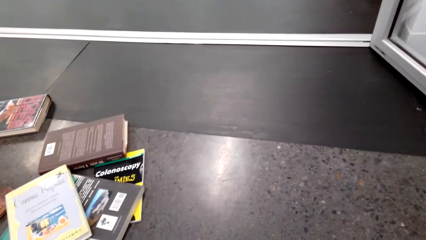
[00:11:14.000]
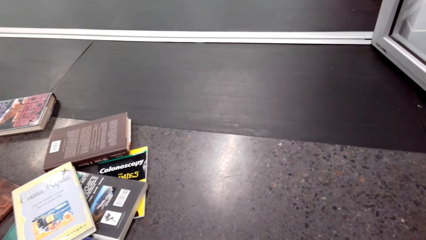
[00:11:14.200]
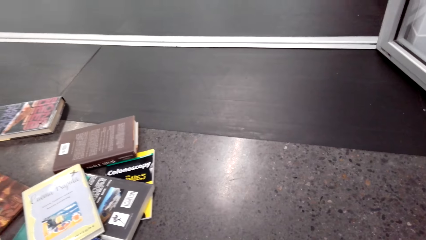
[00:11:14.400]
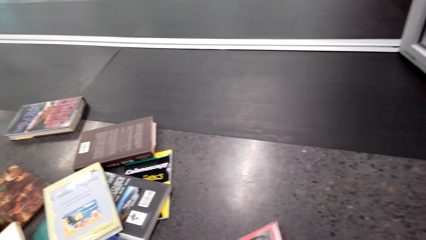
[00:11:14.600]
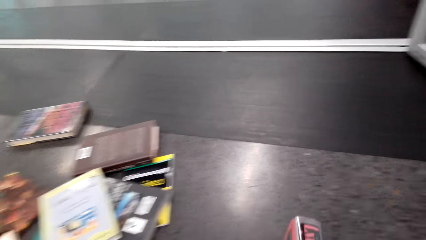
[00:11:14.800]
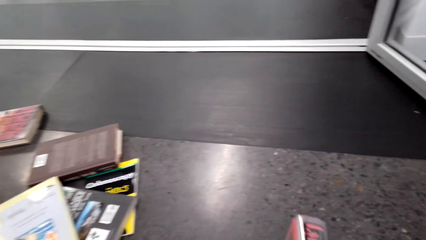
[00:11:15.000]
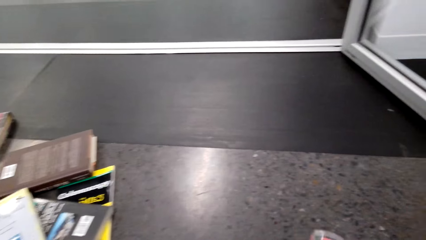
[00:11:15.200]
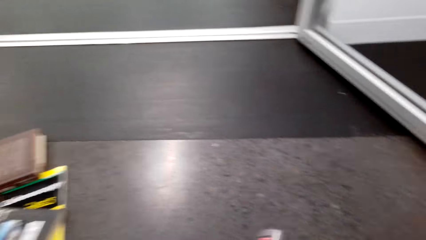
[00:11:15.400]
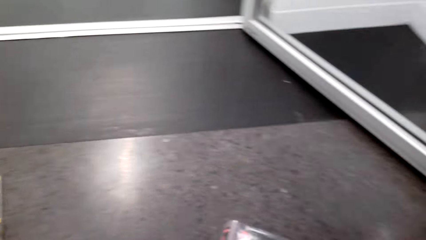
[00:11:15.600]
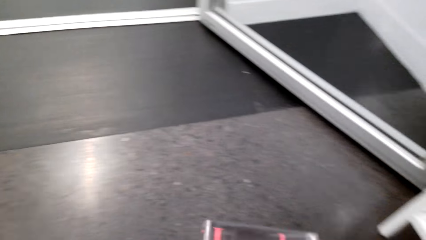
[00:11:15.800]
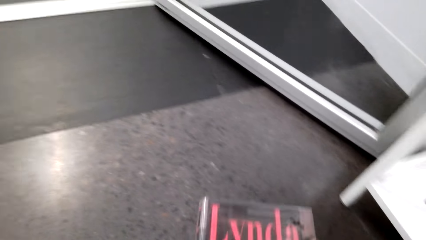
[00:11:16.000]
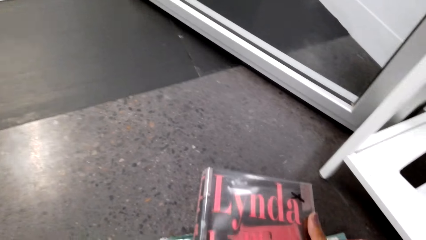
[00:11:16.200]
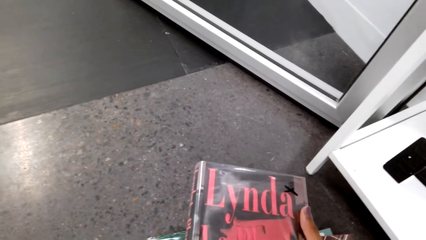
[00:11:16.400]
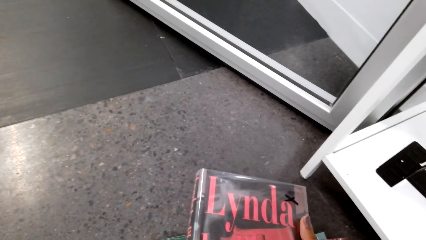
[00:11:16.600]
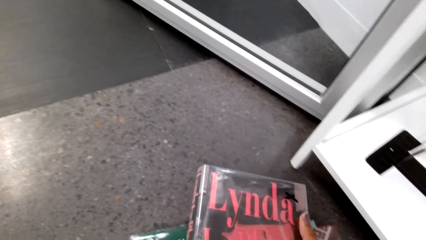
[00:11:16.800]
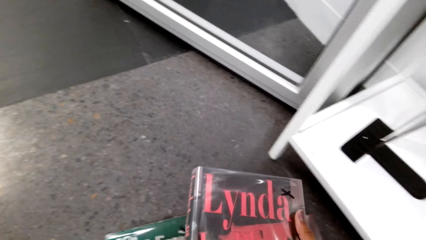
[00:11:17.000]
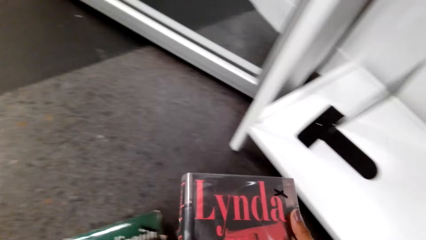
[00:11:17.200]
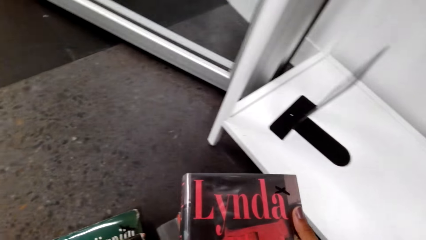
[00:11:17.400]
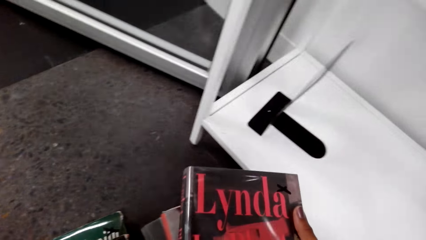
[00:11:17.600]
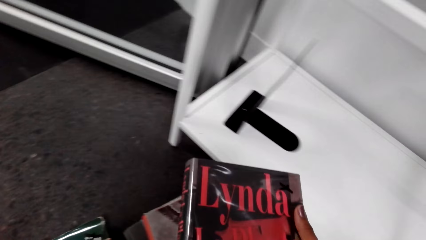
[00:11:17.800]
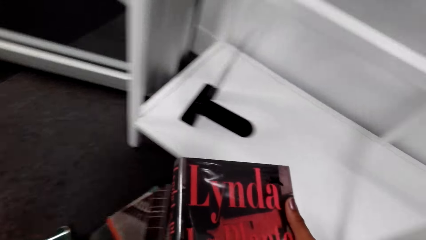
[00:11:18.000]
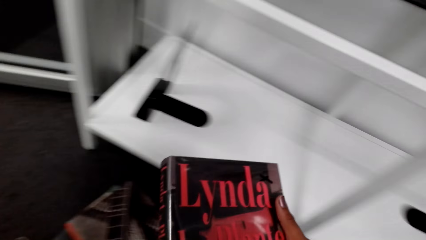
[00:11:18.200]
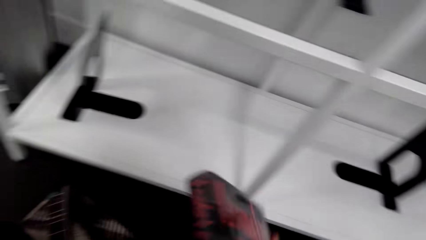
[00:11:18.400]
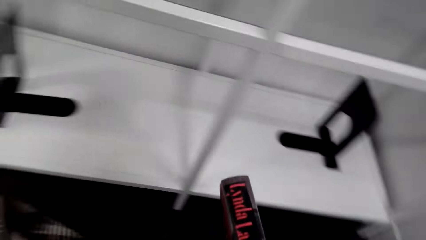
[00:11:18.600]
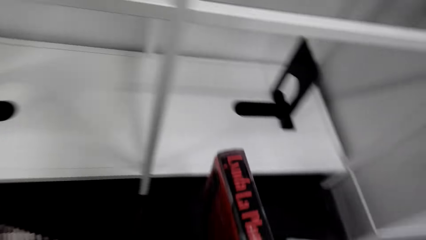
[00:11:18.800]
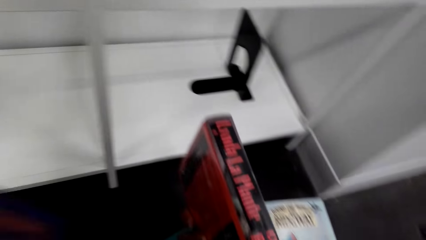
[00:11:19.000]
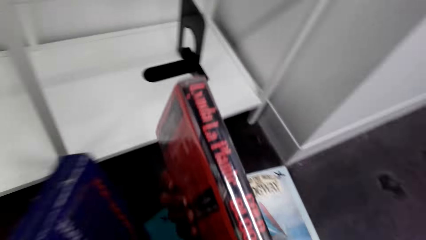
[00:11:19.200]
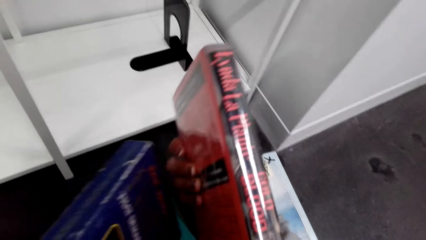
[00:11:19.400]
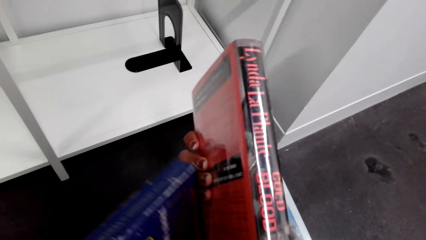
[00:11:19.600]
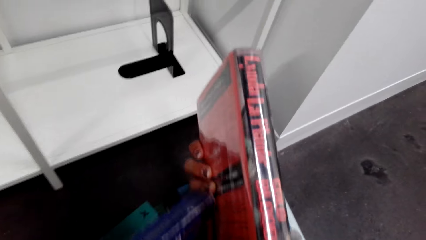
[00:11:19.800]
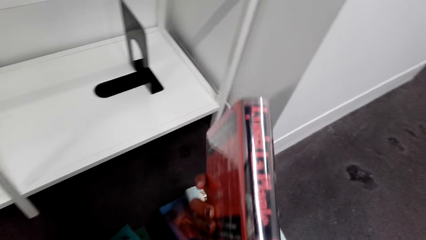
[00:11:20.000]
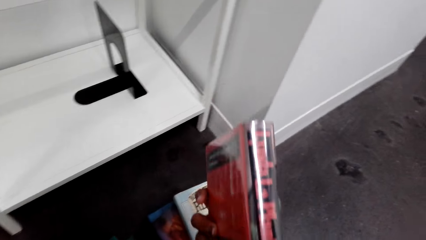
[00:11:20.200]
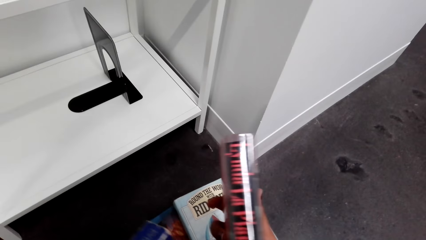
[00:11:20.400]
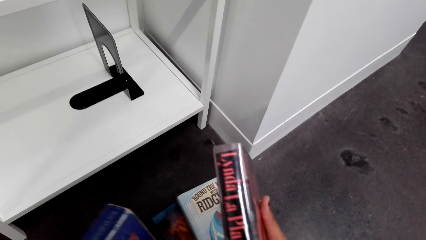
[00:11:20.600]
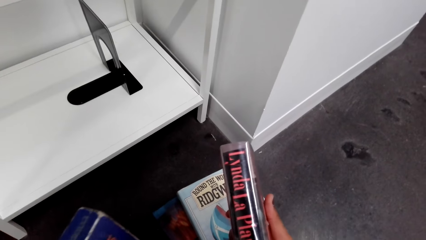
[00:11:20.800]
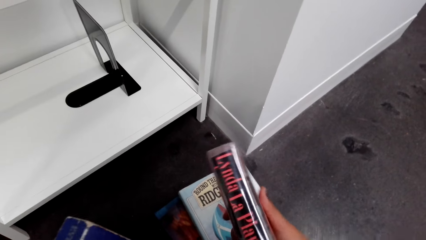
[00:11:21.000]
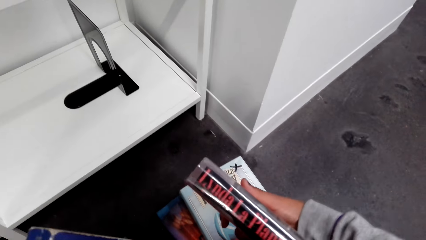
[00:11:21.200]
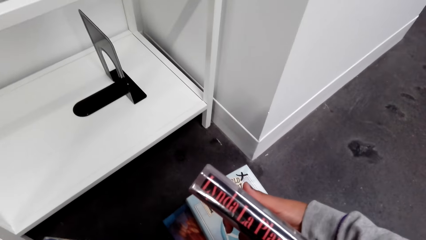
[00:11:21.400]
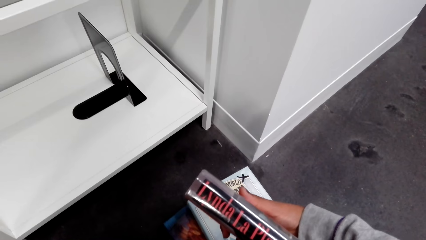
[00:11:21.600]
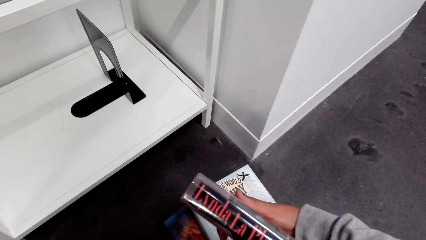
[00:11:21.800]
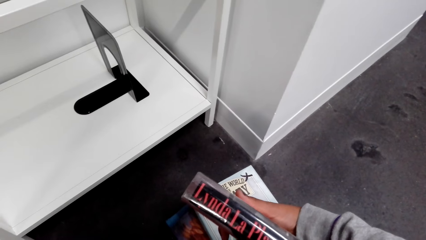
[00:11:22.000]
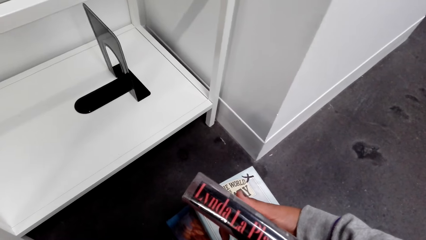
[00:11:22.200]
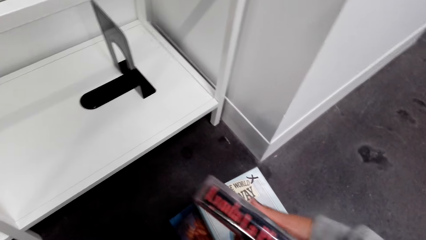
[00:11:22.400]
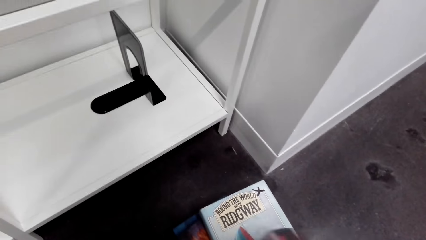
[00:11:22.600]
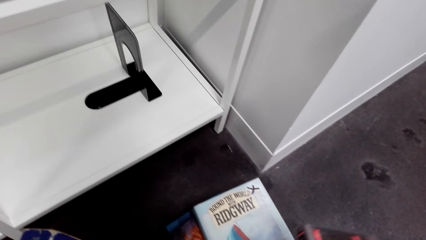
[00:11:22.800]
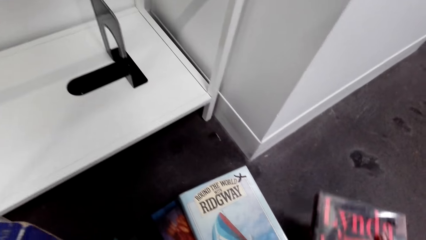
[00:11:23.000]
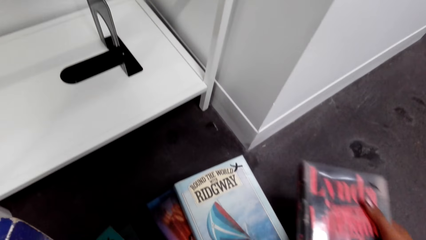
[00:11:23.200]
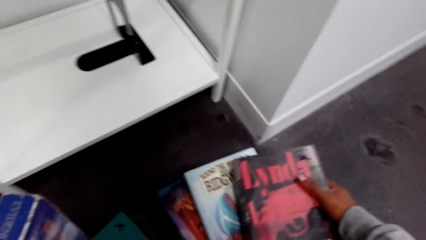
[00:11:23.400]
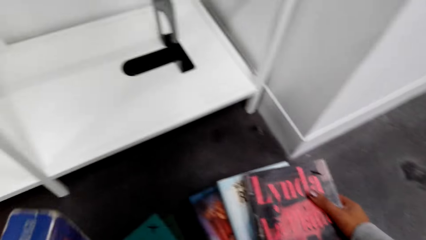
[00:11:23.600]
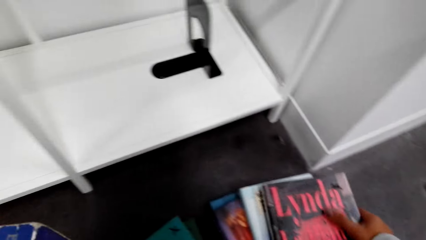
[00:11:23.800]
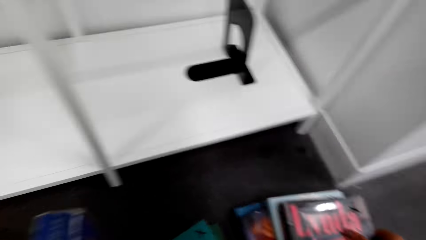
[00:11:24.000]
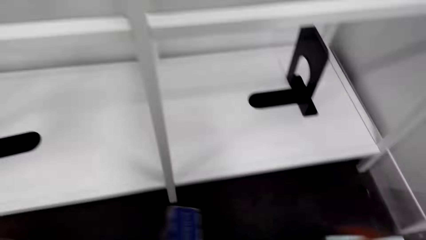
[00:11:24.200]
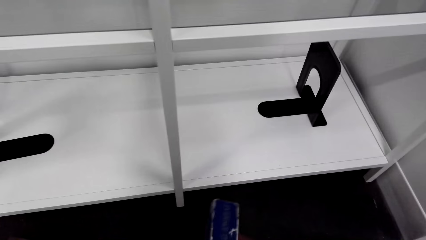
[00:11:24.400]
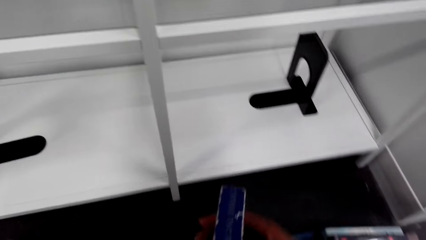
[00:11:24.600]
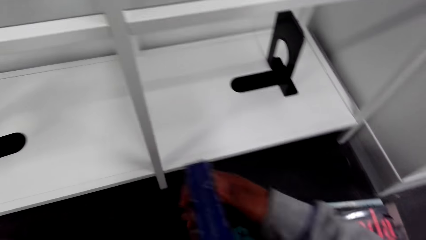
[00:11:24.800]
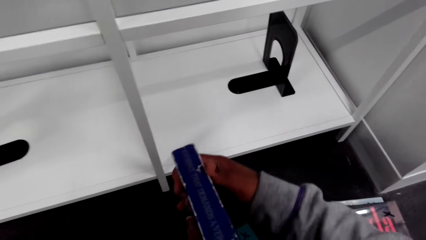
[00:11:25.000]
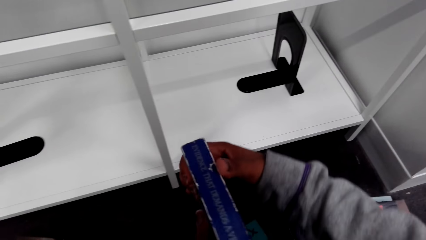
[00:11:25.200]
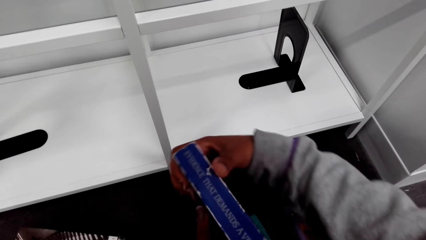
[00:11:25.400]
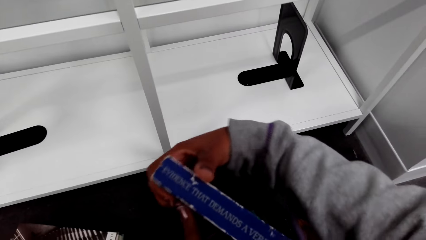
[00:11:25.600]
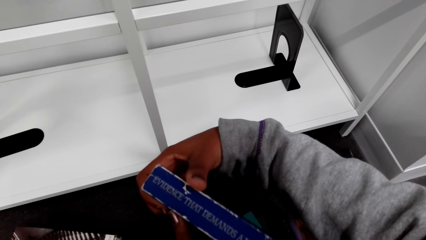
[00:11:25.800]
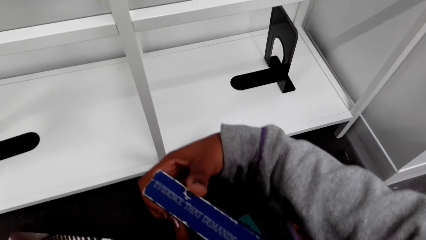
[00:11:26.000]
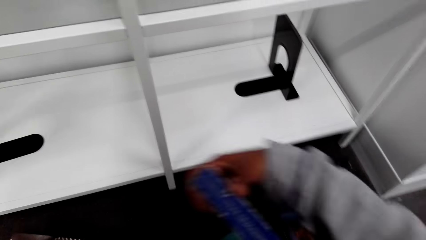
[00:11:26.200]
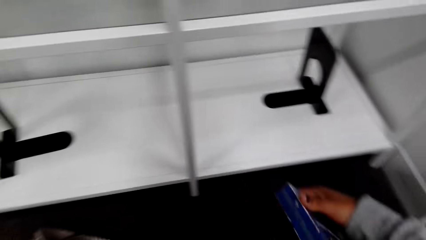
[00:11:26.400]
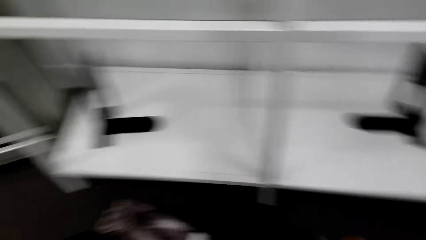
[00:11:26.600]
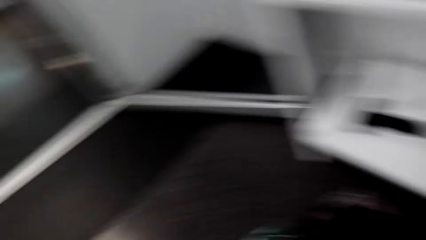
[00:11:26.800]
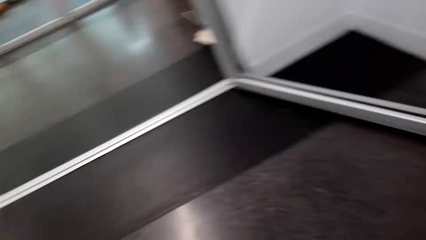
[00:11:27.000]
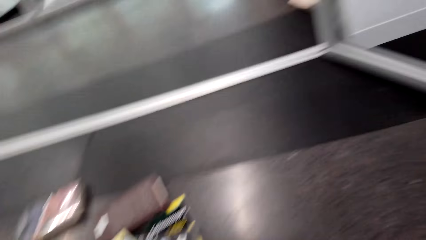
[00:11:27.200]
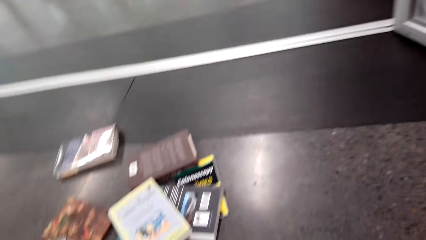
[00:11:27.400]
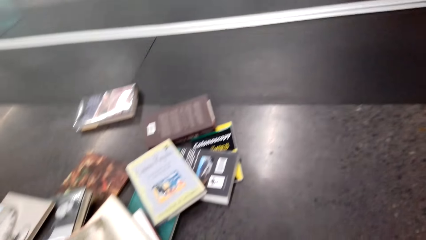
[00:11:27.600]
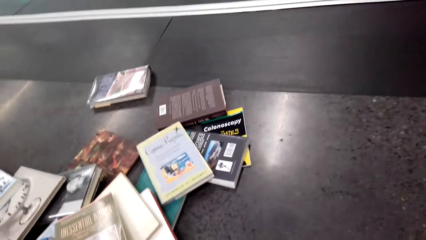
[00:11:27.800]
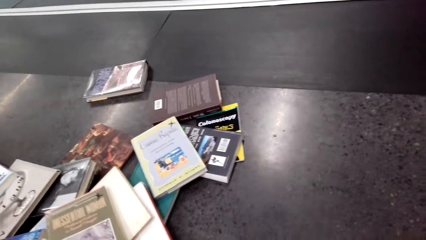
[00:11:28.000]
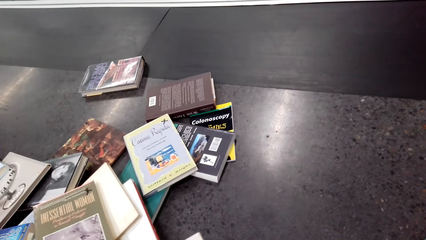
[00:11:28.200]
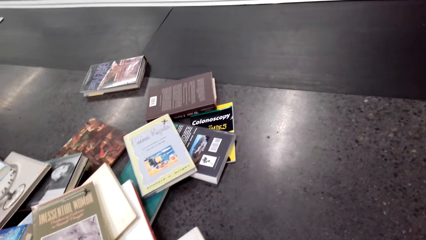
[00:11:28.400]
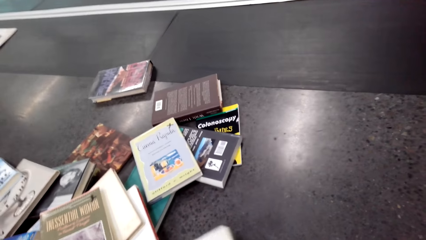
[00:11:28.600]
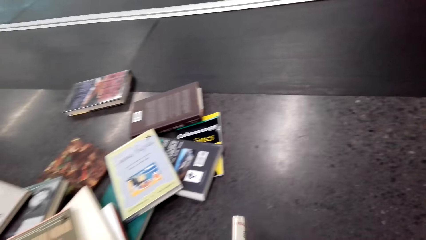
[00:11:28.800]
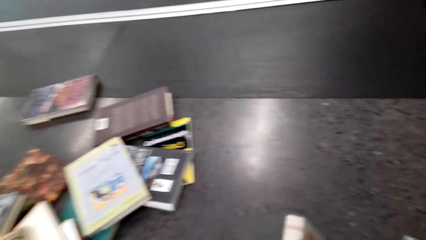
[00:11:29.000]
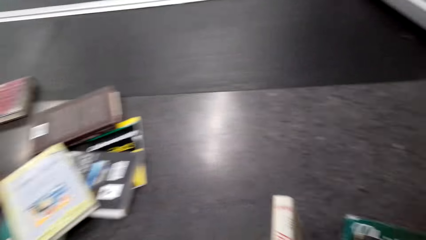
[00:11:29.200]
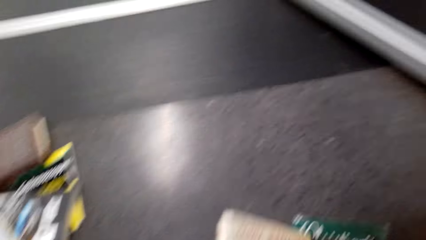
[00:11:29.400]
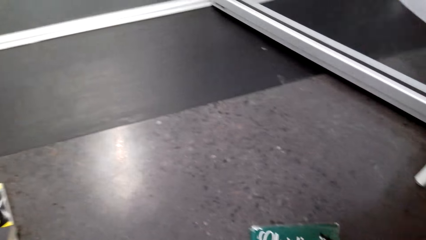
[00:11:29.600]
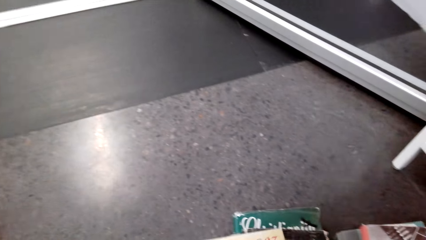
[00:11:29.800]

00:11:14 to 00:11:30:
The camera wearer looks at the book. They look at the shelf. They place books on the floor. They look at the book.
